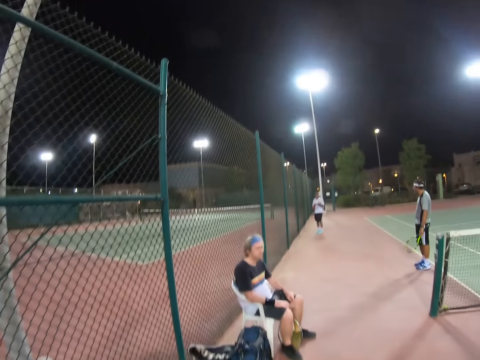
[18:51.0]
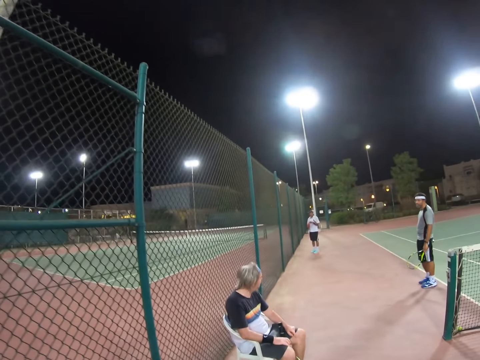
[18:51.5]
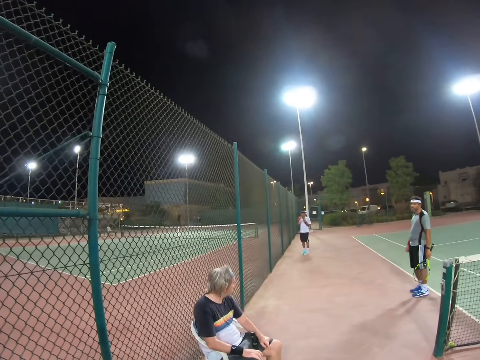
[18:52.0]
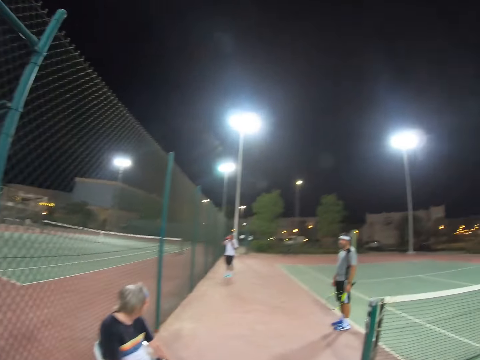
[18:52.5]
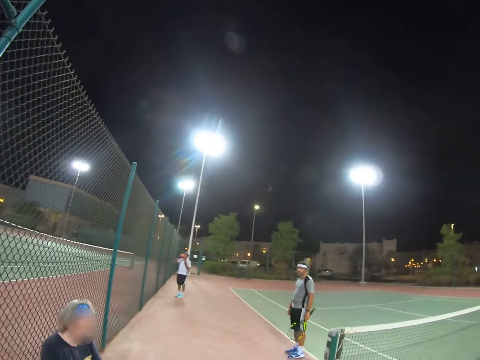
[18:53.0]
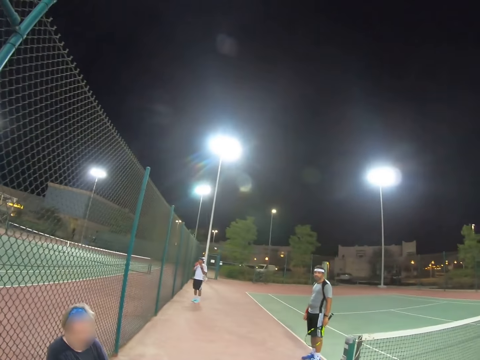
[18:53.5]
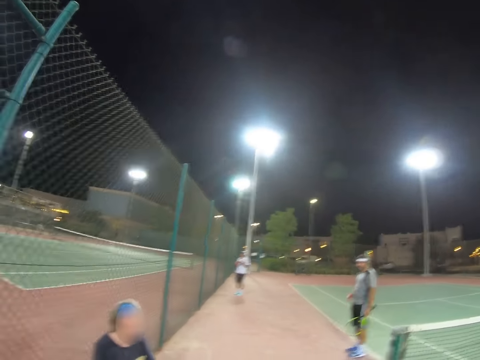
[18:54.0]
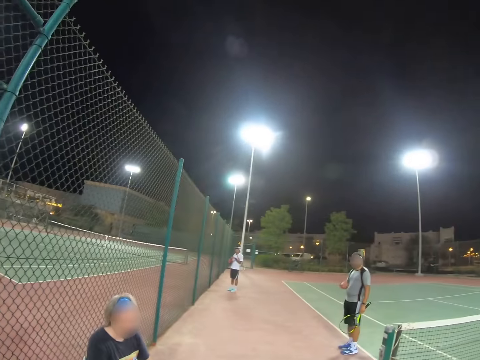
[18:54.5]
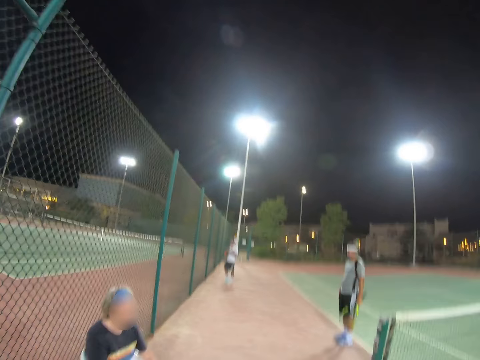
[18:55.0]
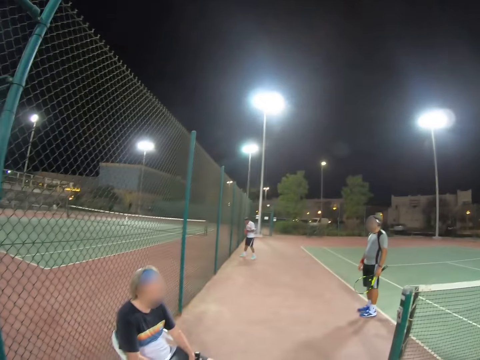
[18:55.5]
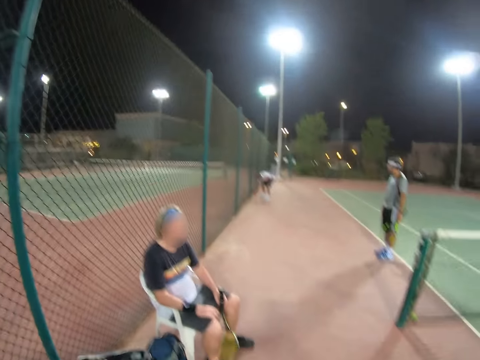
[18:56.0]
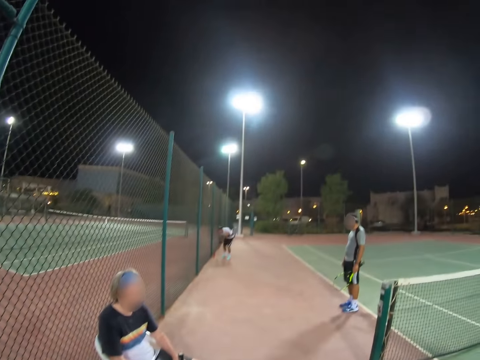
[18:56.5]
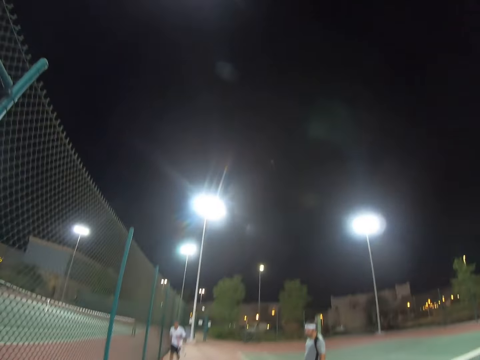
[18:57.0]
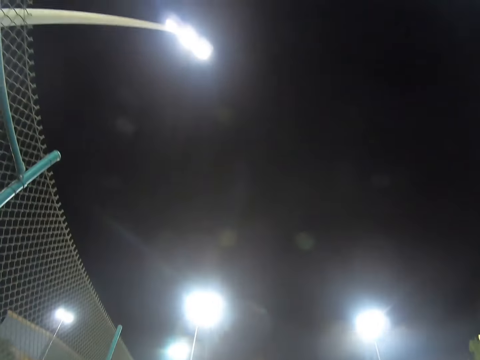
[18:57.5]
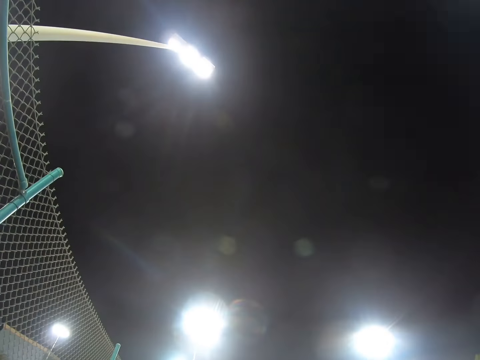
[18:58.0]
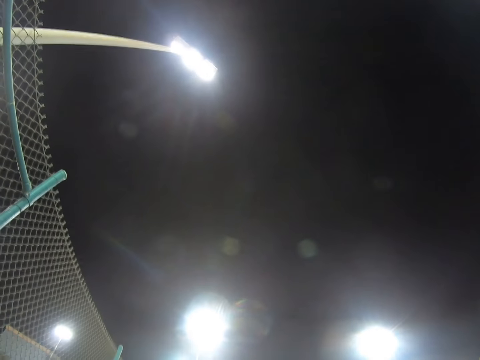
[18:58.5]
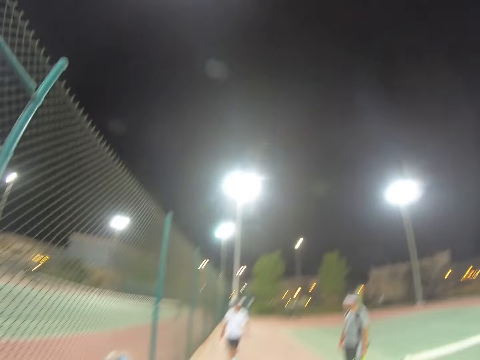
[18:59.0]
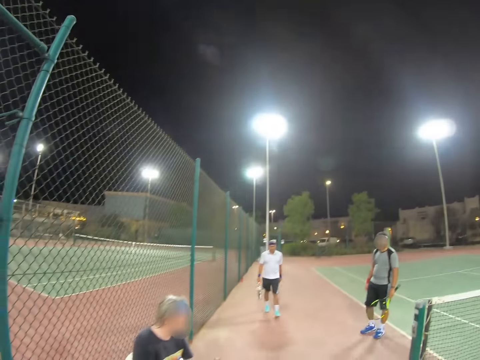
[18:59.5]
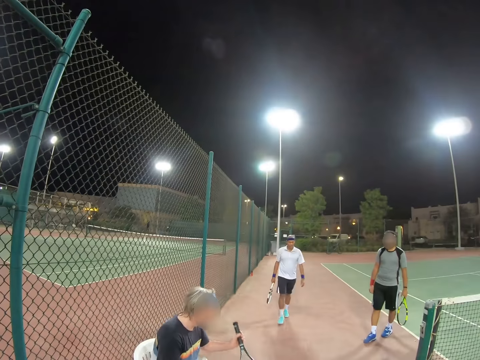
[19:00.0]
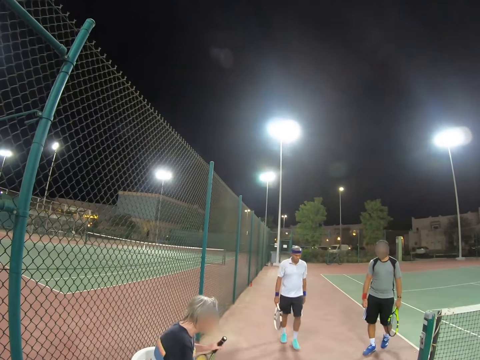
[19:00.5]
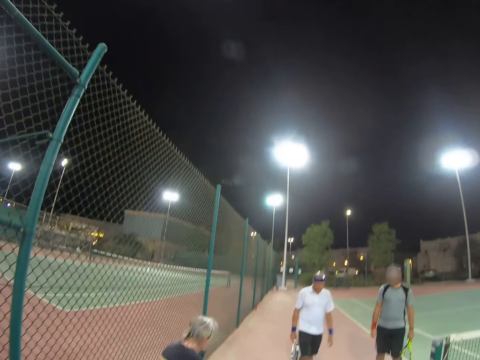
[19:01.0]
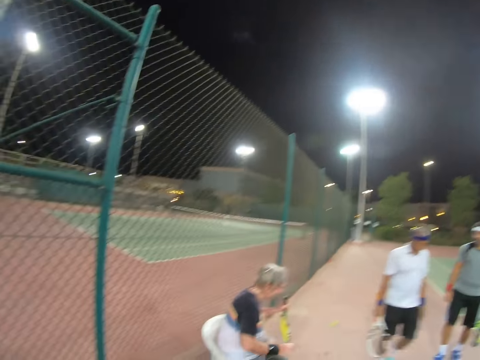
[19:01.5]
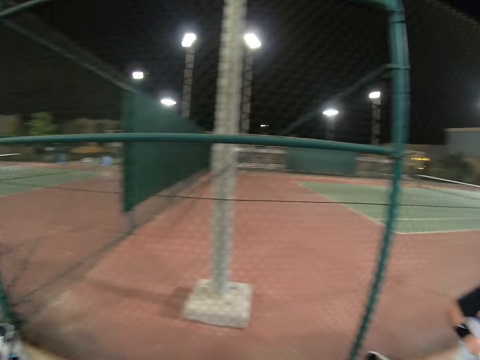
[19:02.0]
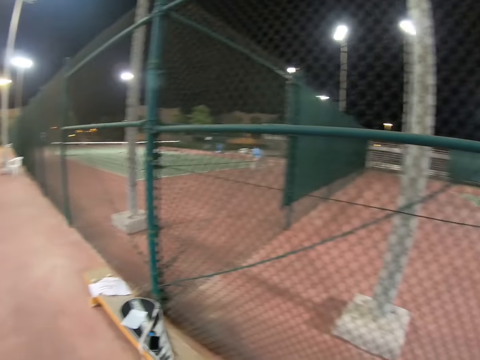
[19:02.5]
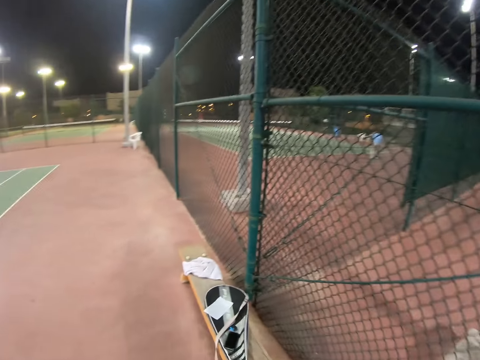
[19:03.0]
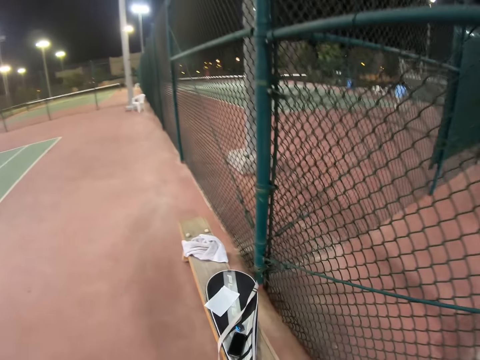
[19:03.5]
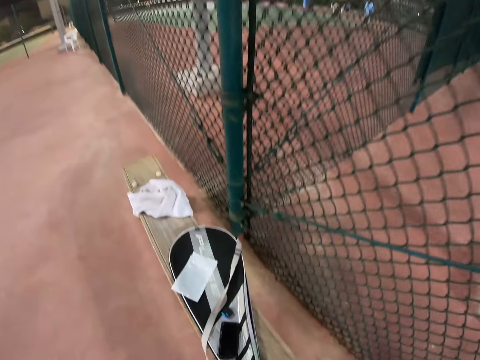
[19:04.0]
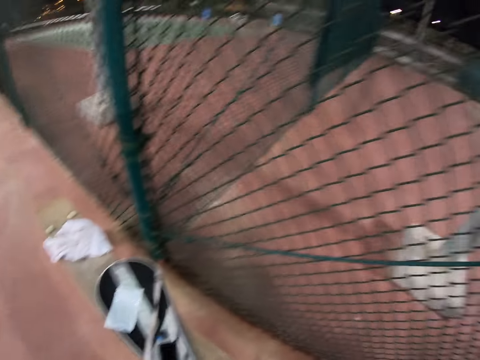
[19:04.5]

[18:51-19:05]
A man speaks to another man. The second man sits on a chair. A third man walks. A person picks up a racket. A second person walks on the tennis court with a tennis racket. A third person walks on the tennis court carrying a tennis racket. The second man stands from the seat.

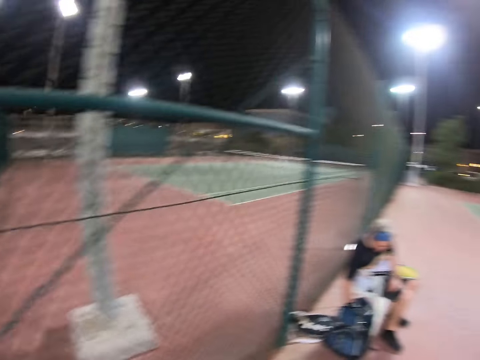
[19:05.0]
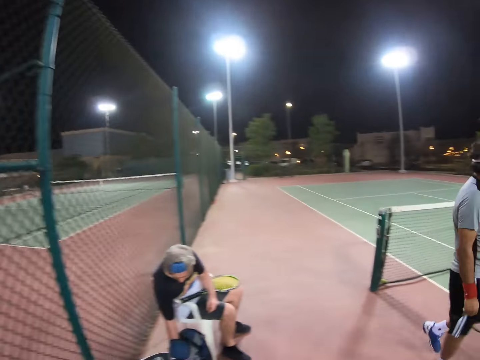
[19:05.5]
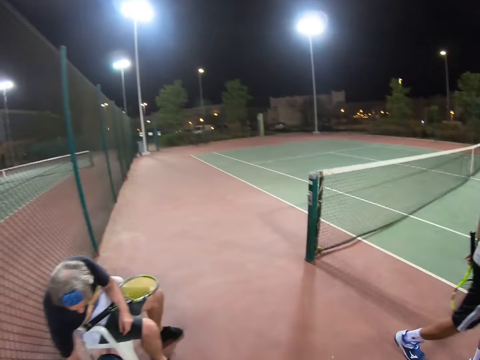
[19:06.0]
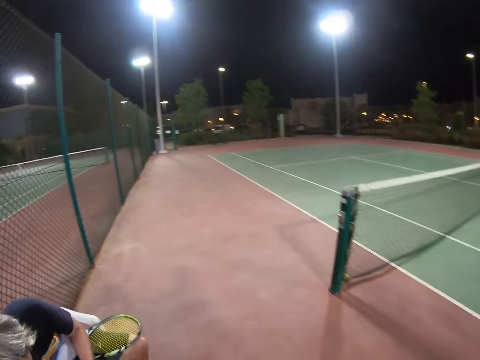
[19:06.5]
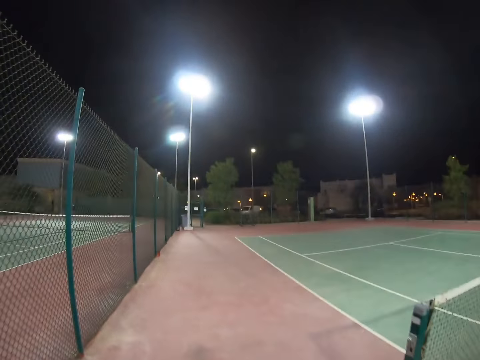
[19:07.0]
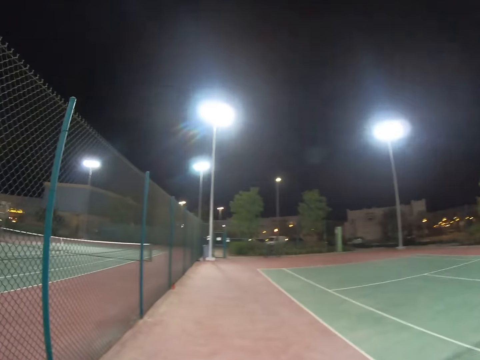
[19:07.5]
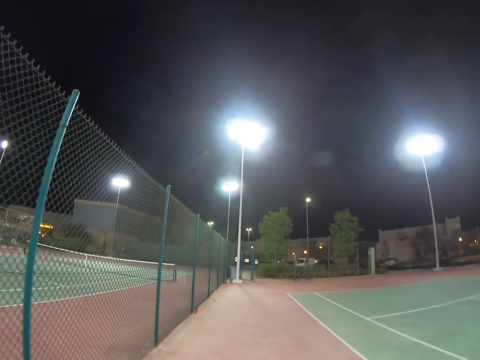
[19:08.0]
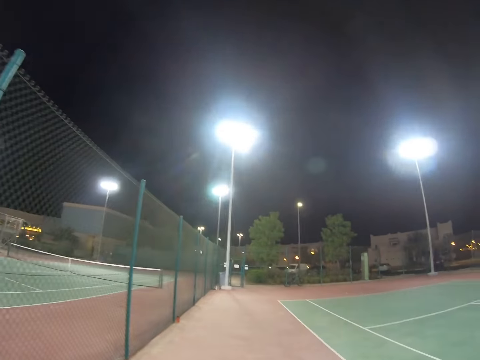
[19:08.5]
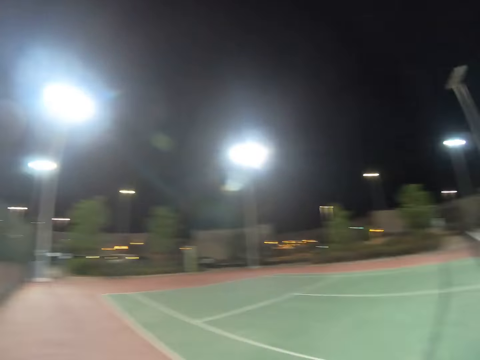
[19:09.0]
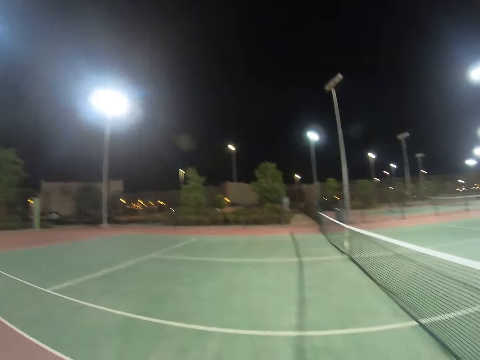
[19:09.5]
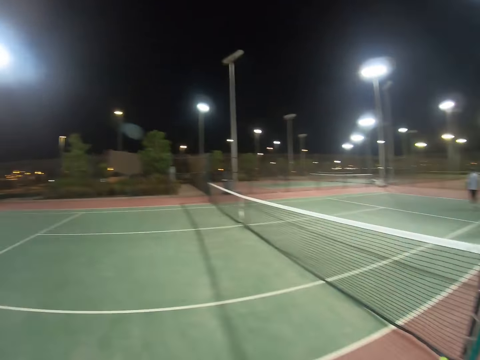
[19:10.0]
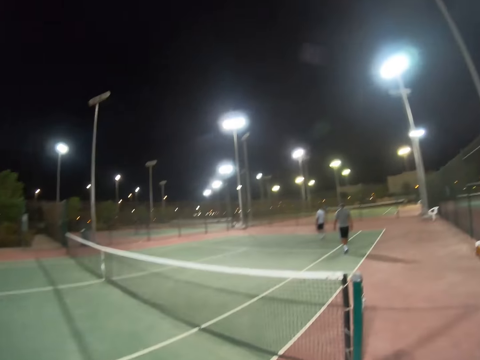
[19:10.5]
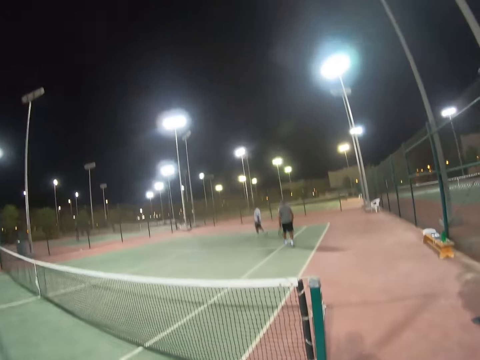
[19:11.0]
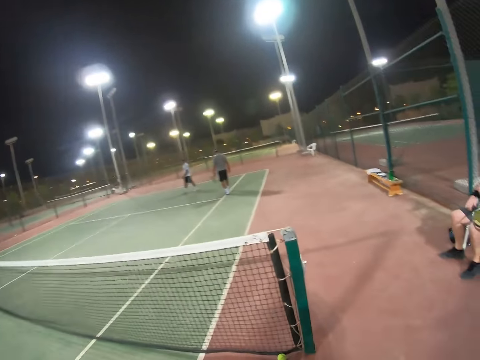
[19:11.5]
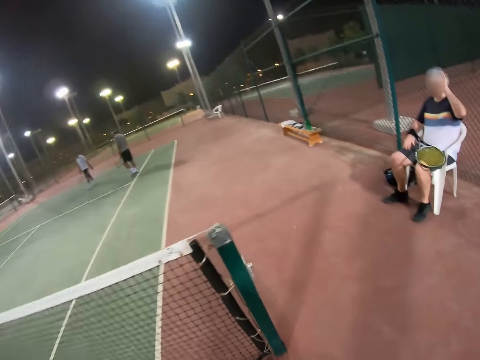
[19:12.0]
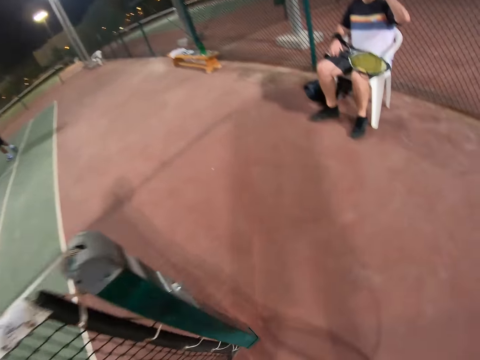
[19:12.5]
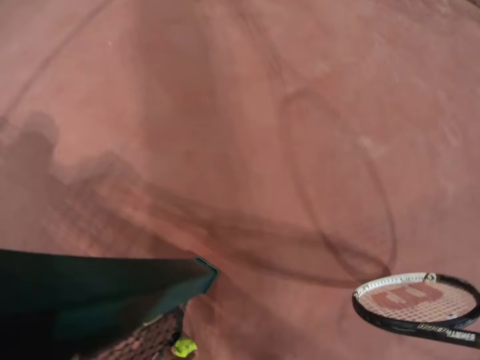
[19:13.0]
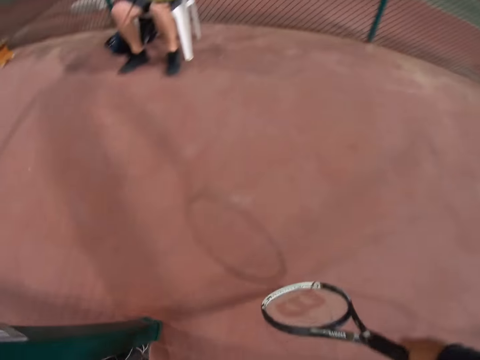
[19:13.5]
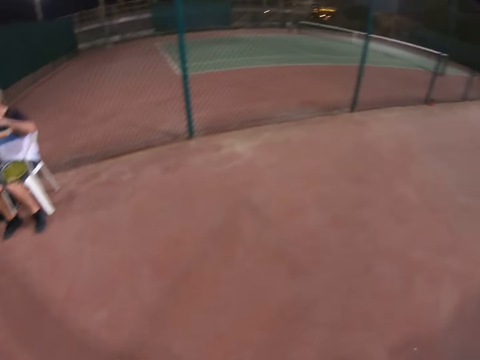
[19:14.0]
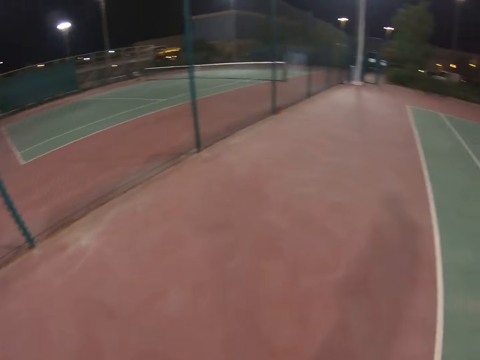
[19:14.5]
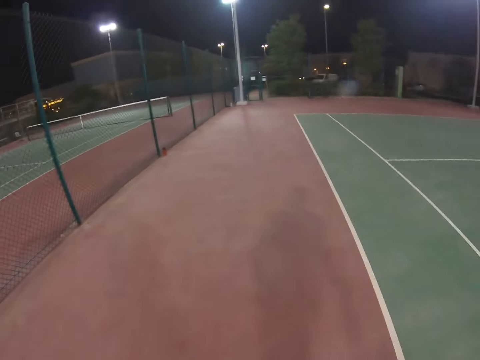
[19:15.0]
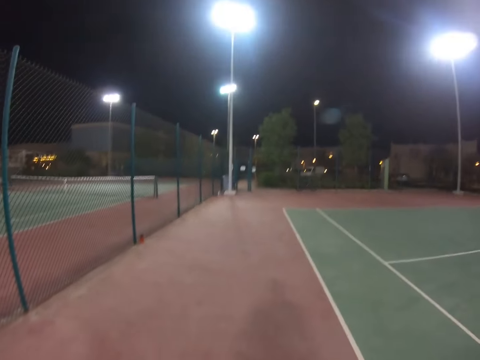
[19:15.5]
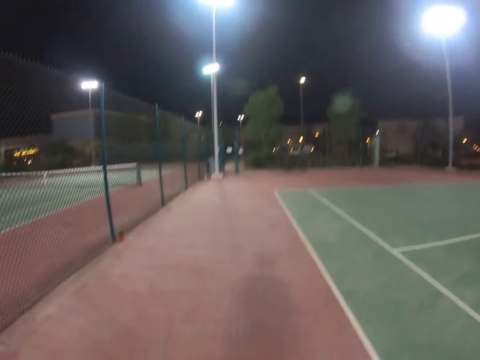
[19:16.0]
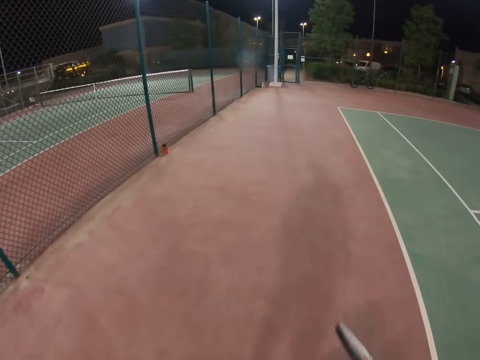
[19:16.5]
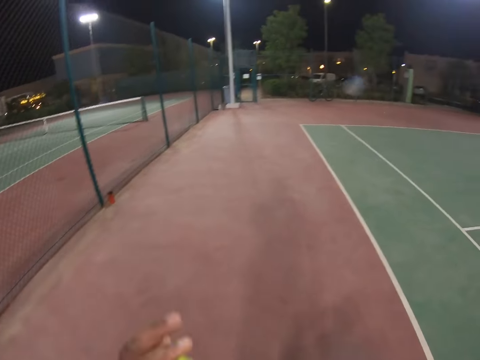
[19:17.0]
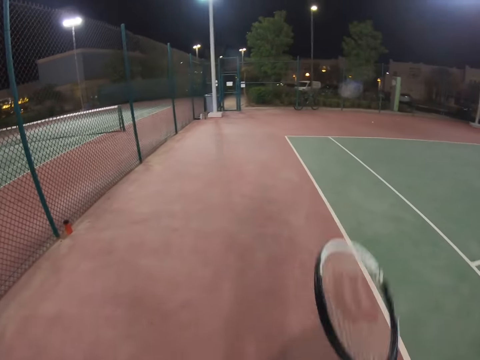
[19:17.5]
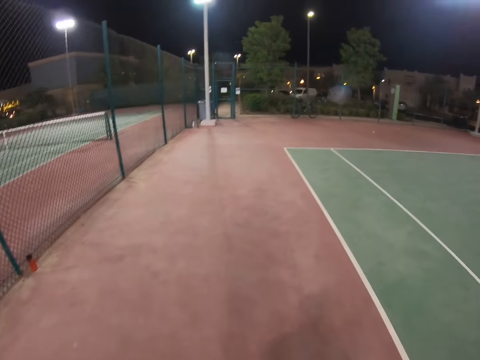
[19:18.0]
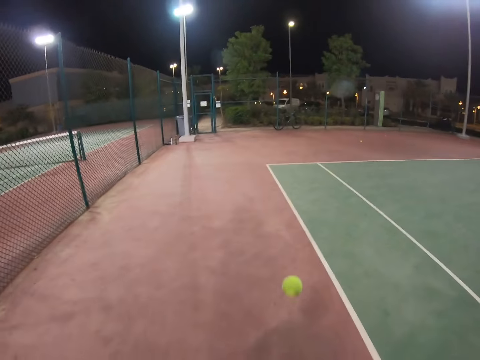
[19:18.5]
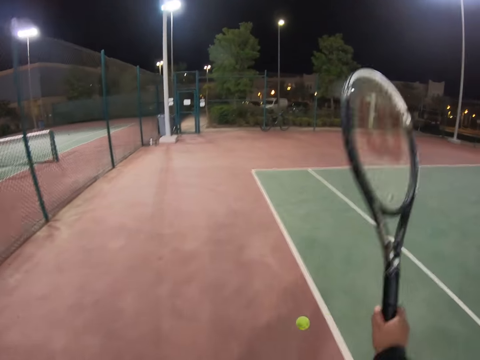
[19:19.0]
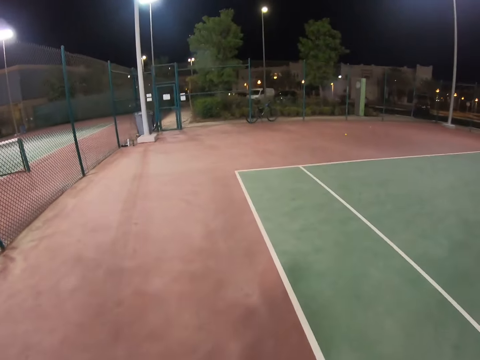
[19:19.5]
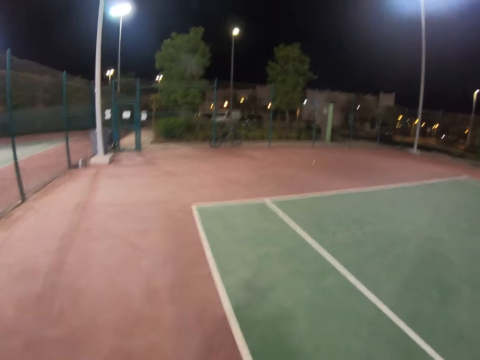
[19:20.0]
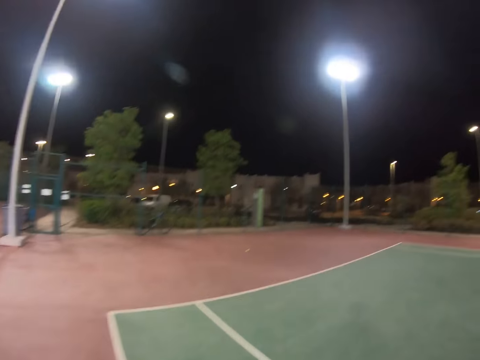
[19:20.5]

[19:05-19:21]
A man places the racket on the lap and bends. Another man walks. The camera wearer walks. The first man sits on the chair, bends, and touches his head. The camera wearer leans forward at the net, raises the racket, and stands. The first man drinks water from a bottle. The camera wearer walks, raises the ball, raises the racket, and bounces the ball with the racket.
